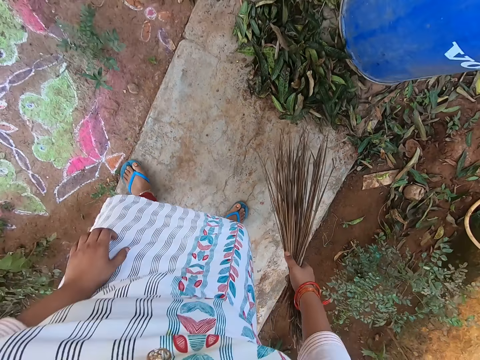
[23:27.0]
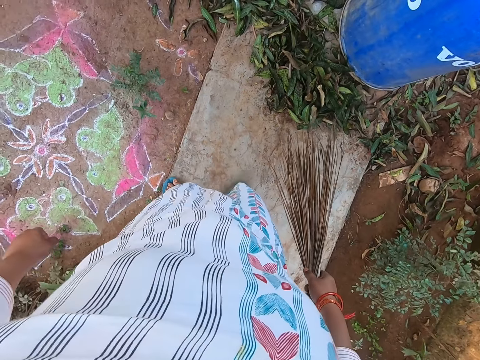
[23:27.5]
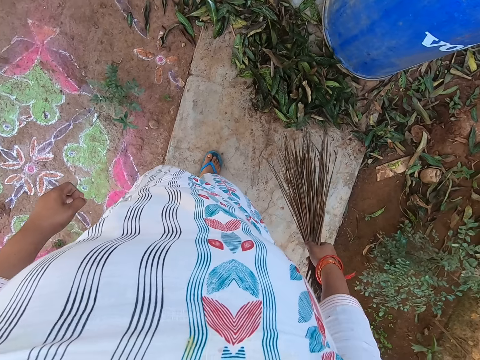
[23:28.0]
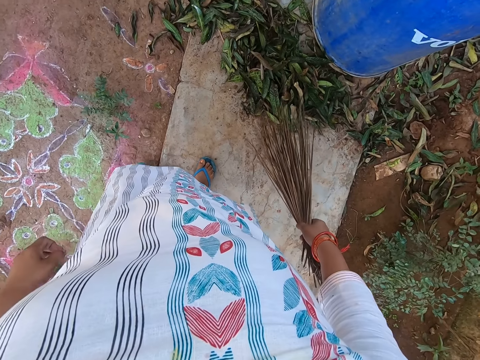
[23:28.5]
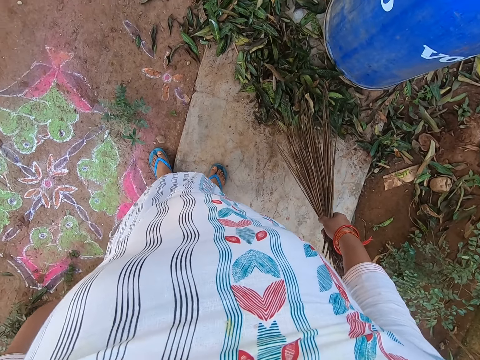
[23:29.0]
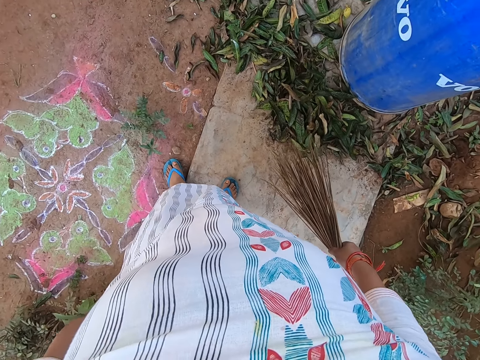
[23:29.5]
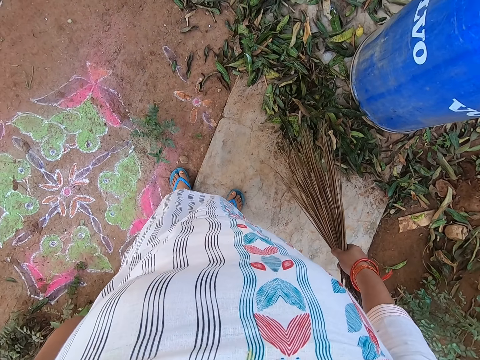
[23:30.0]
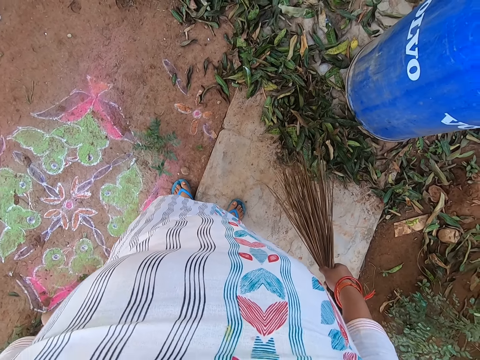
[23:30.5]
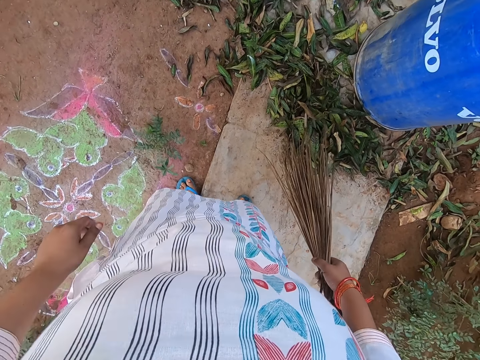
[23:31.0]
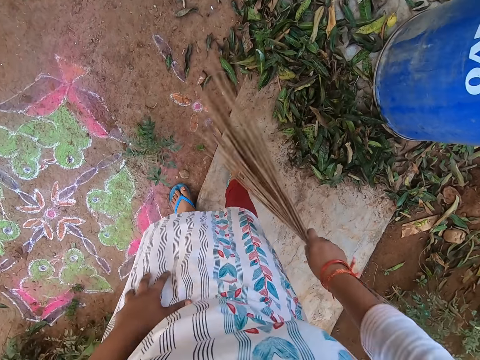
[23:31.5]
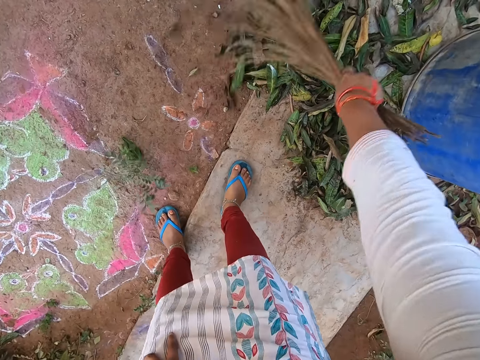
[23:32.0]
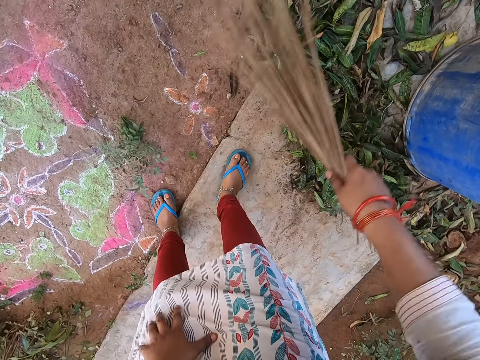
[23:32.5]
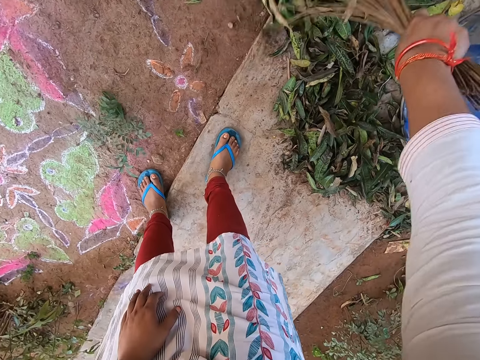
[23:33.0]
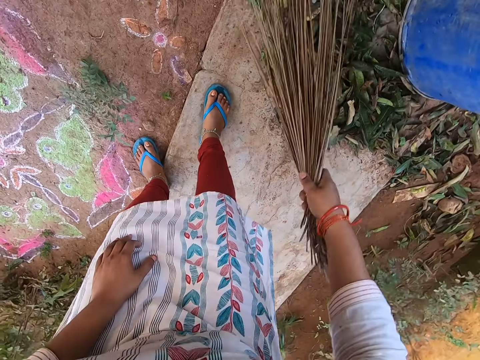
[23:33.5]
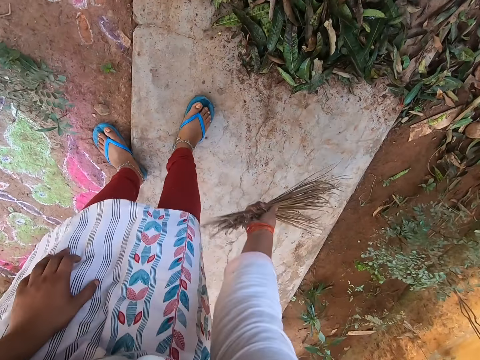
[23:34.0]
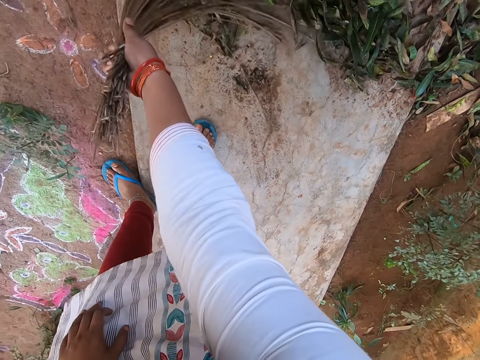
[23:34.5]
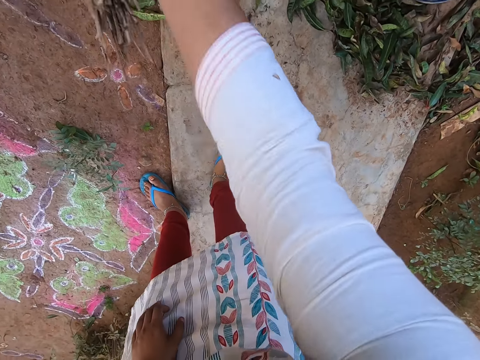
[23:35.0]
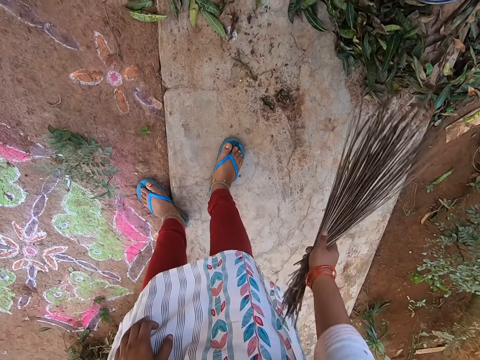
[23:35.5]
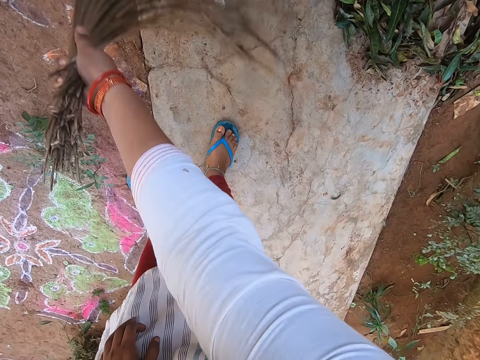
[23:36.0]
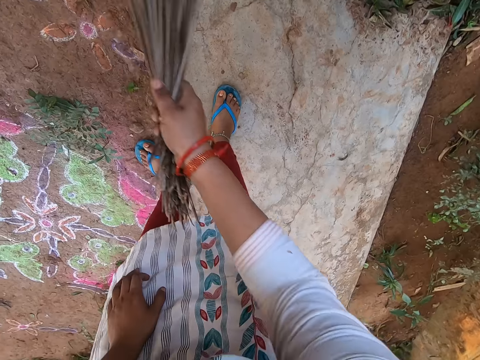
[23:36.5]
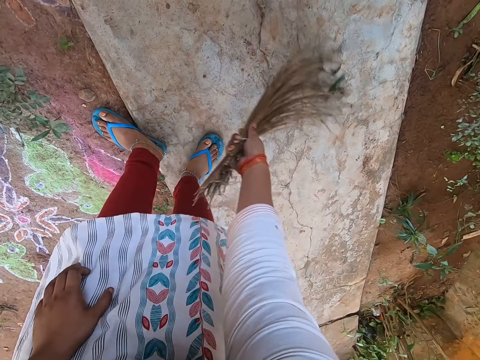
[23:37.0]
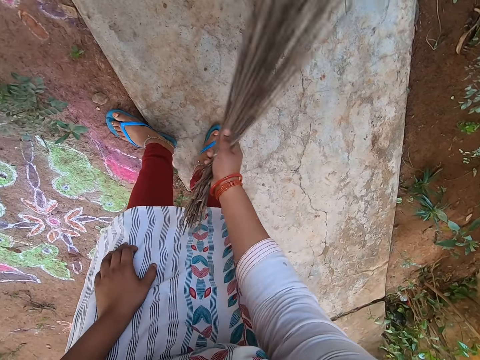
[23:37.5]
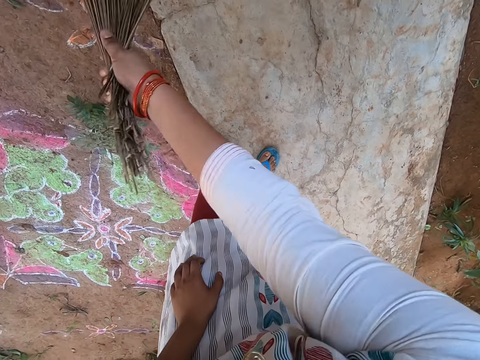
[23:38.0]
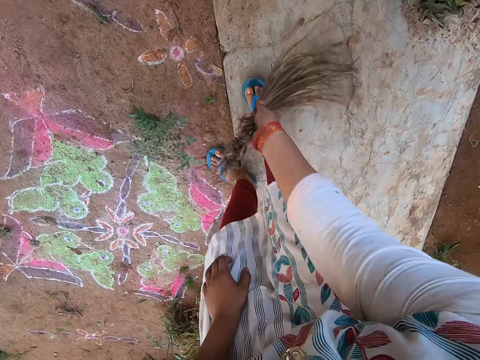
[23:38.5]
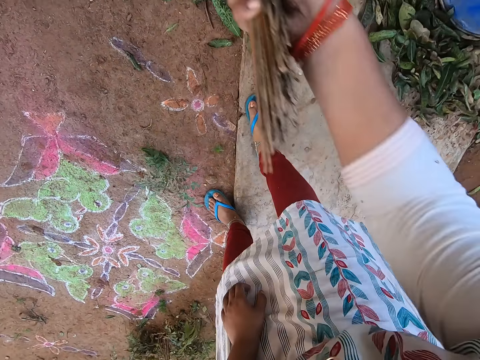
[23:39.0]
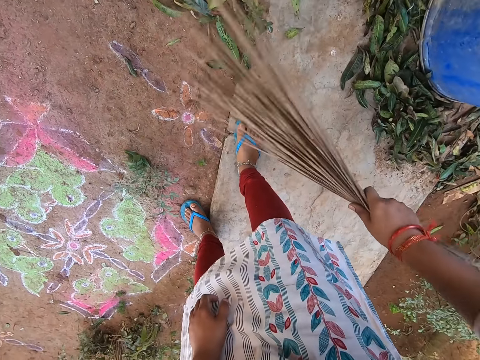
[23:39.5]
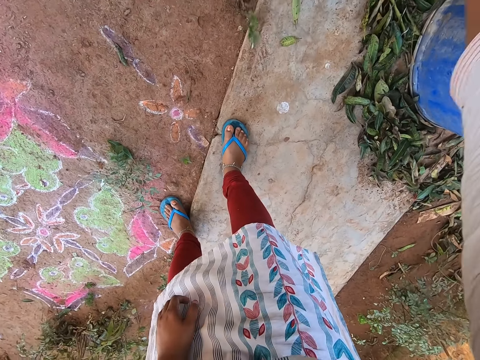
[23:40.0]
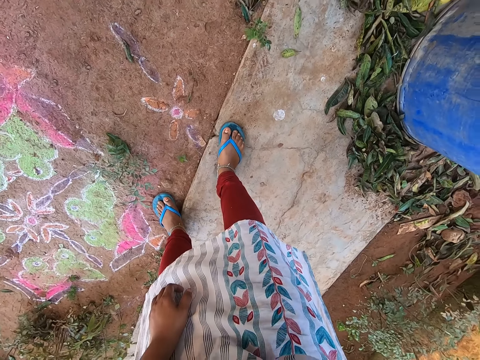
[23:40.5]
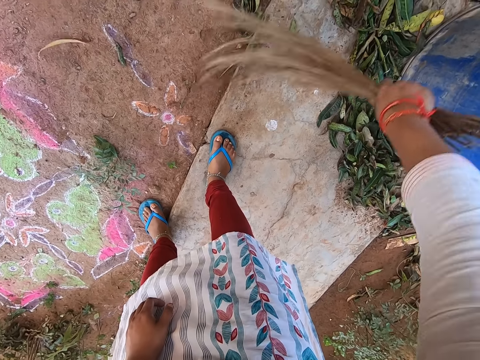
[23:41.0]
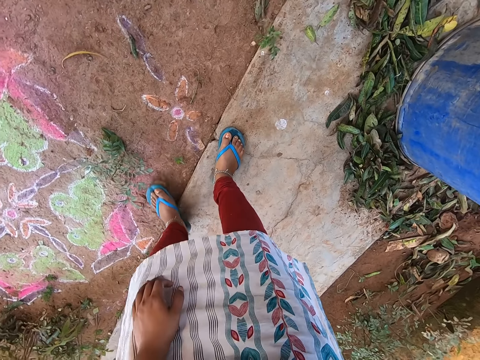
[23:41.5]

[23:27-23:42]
The camera wearer stands up. She looks at the art on the ground. She sweeps leaves together on the walkway with the broom in her right hand.

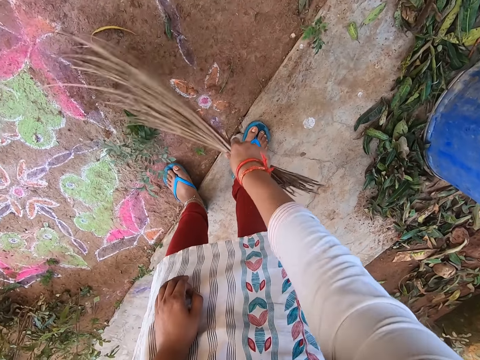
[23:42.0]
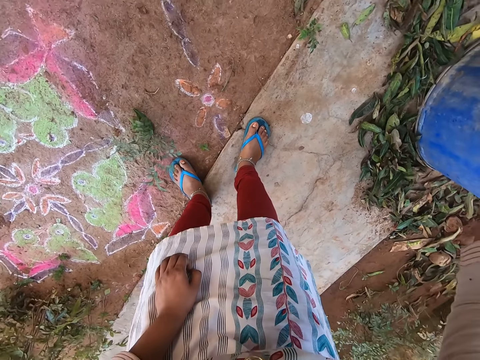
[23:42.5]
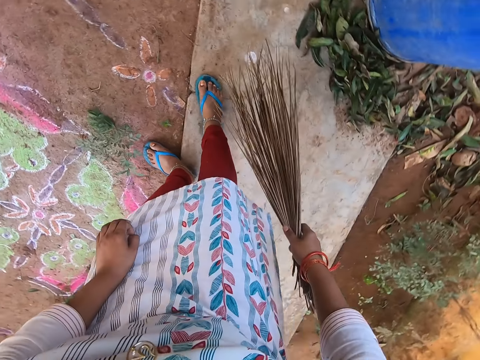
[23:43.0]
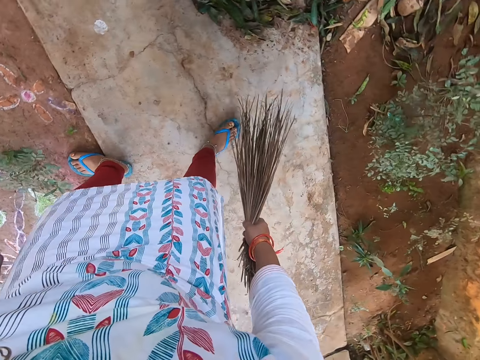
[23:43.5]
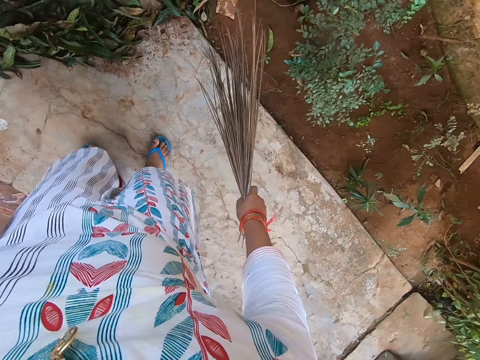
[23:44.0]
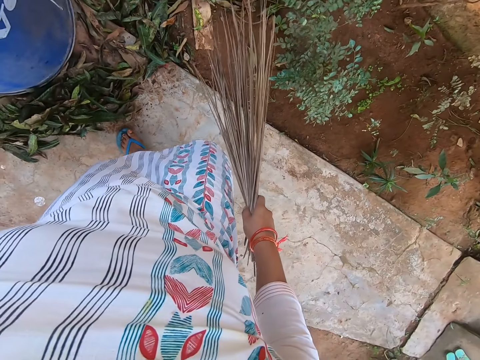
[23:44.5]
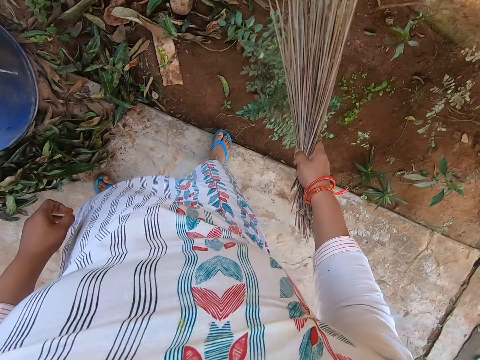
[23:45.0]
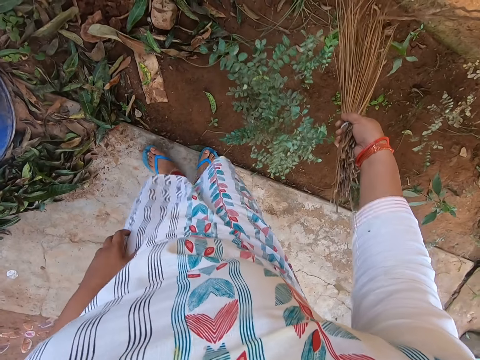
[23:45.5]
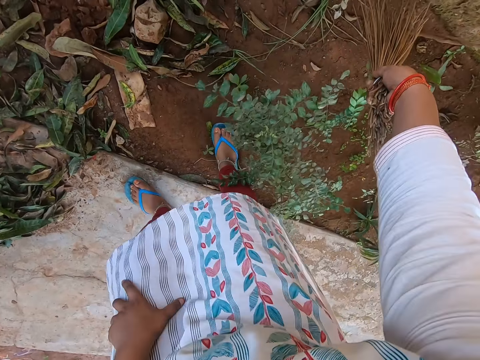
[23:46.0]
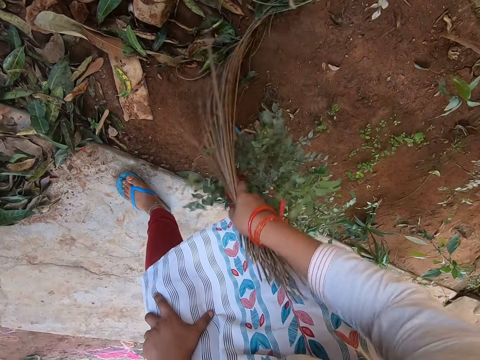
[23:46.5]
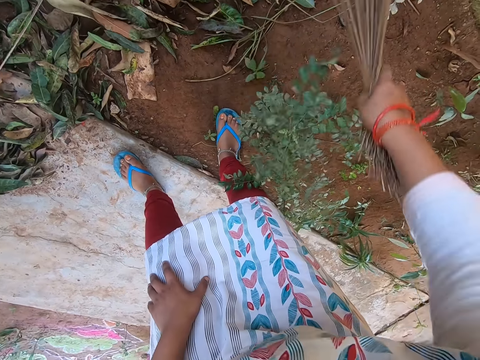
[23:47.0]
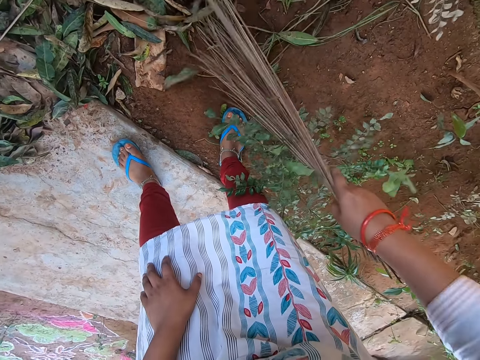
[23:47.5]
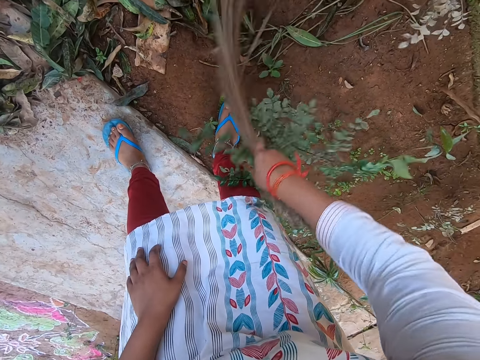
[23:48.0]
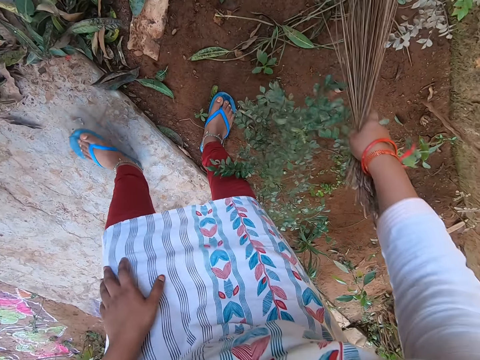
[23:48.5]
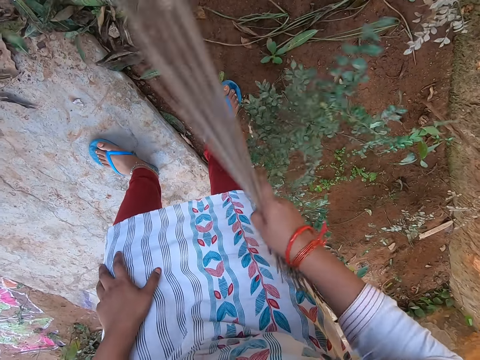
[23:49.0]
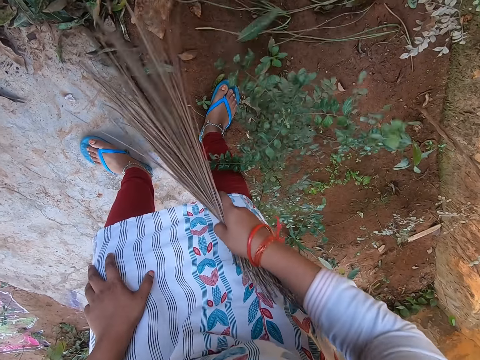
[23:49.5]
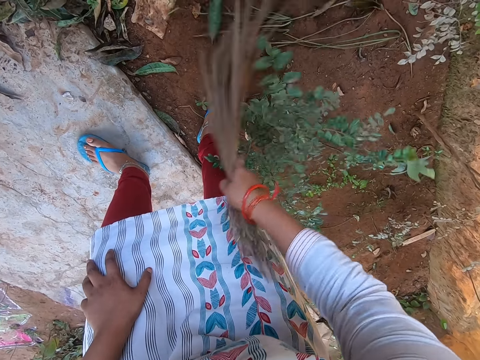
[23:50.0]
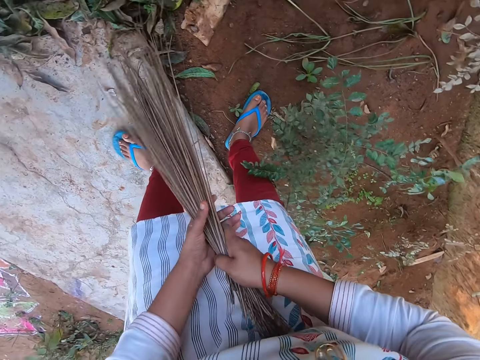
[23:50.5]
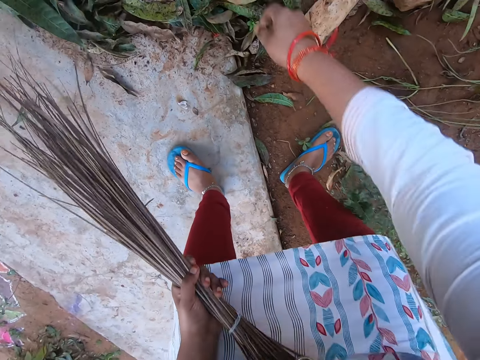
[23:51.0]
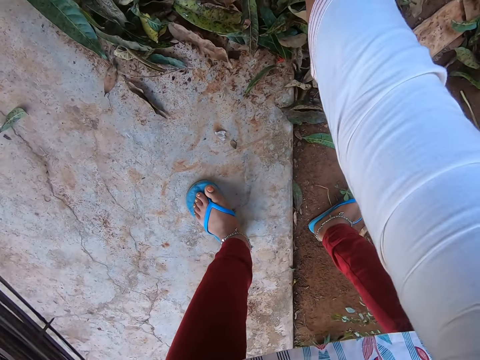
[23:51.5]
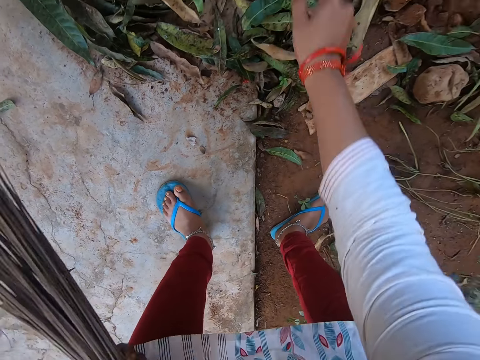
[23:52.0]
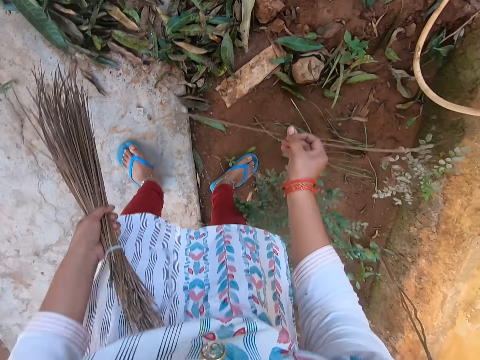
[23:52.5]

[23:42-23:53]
The camera wearer stands up. She sweeps leaves off the soil with the broom in her right hand. She places the left hand on the left knee. She places the sweeping broom in the left hand with the right hand. She picks a stick of broom from the soil with her right hand, on the trash.
